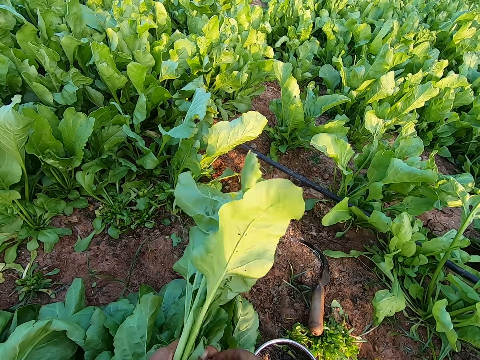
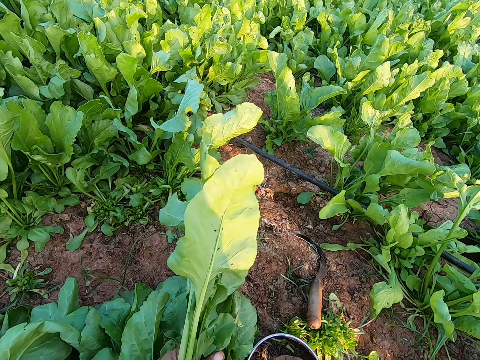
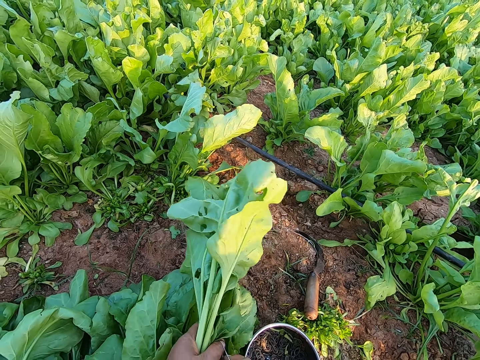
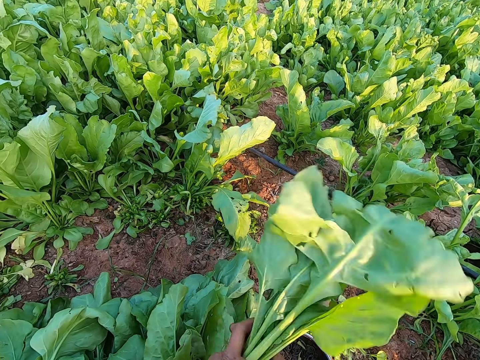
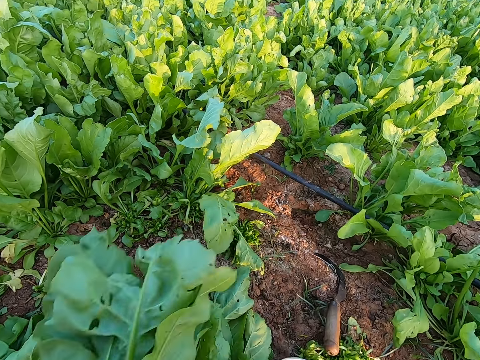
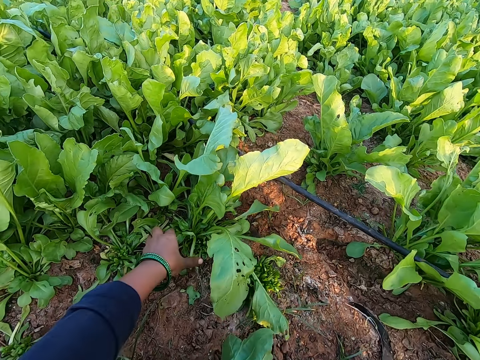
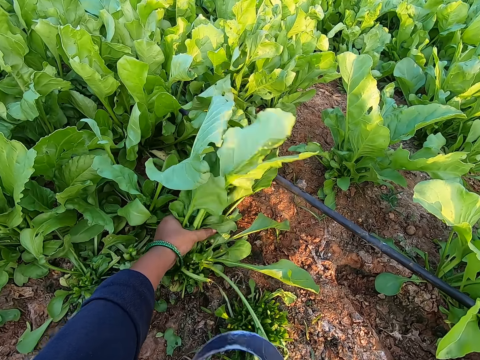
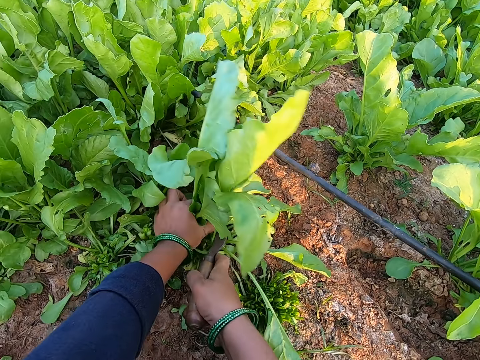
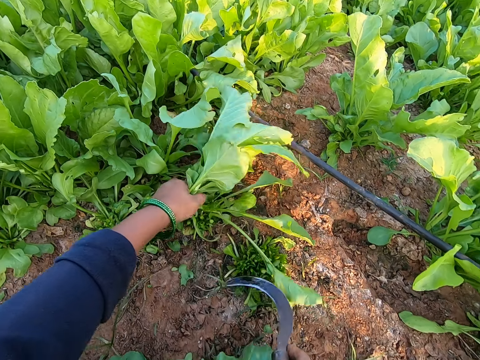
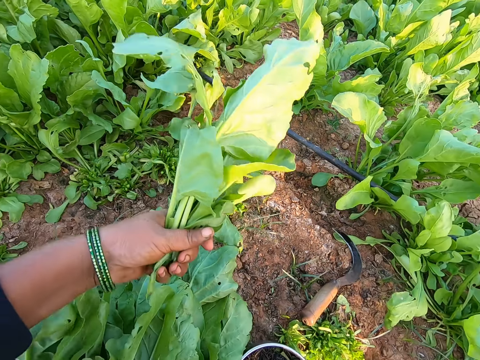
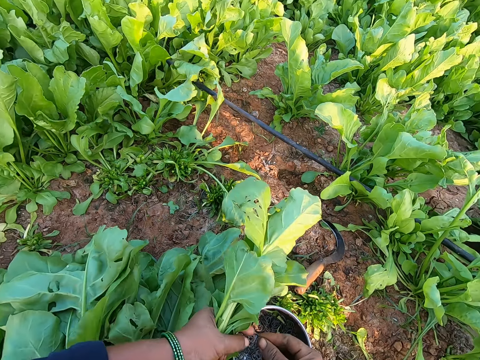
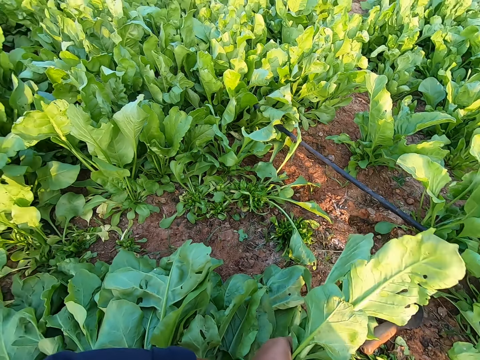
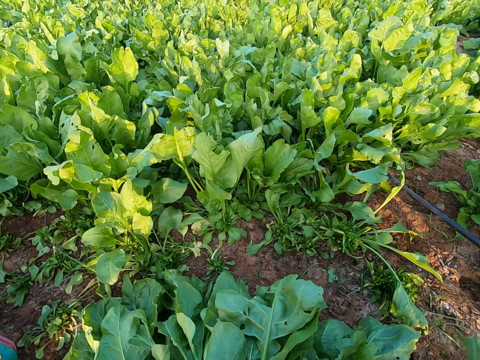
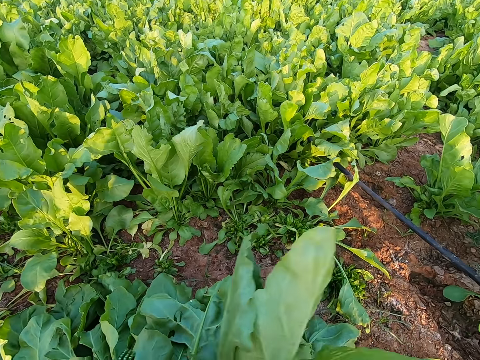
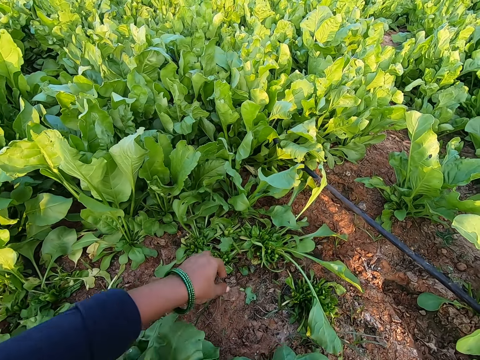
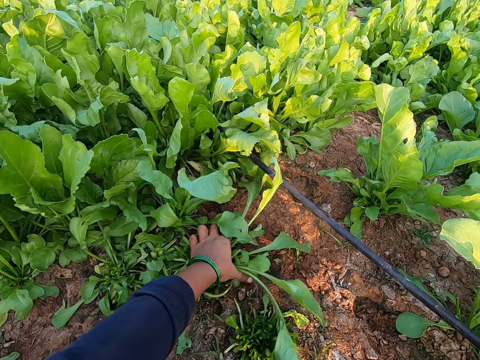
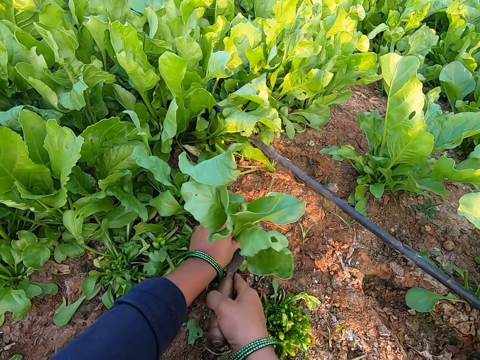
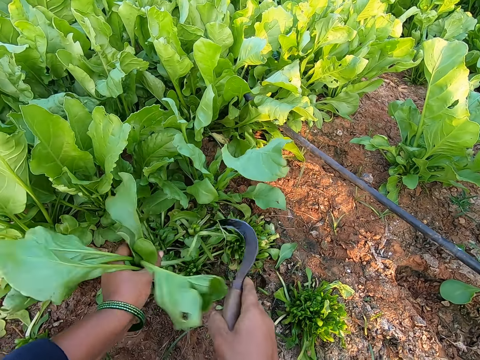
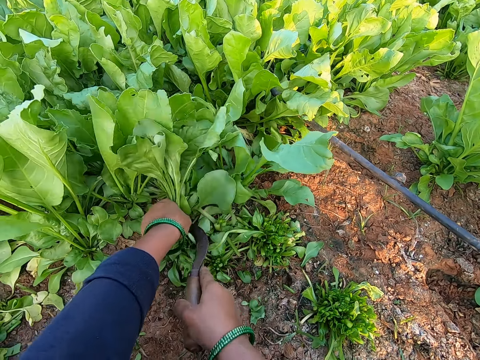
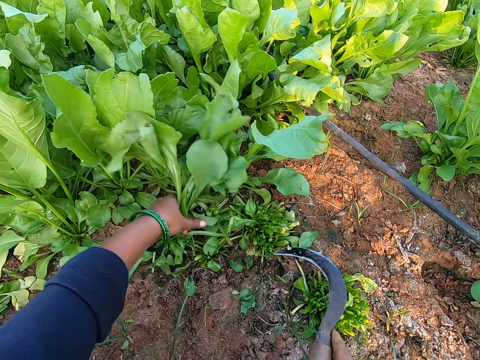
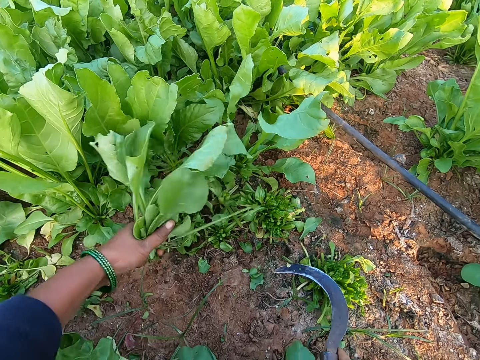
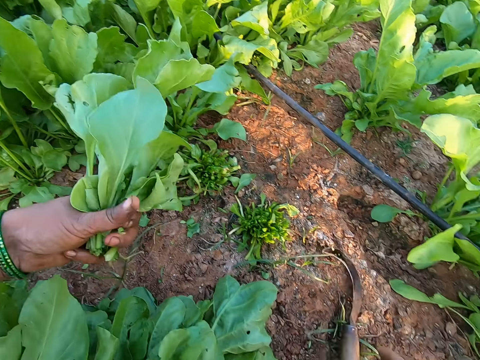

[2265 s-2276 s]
The camera wearer picks a band from the bowl with her right hand. She binds the lettuce plant or kale with the band in her right hand. She drops the kale. She holds the lettuce plant with her left hand. She cuts the lettuce plant with the sickle in her right hand. She drops the sickle in her right hand on the ground. She picks the band from the bowl with her right hand. She binds the lettuce plant with the band in her right hand and holds the band with both hands. She drops the kale. She holds the lettuce plant with her left hand. She cuts the lettuce plant with the sickle in her right hand. She cuts the lettuce plant again. She uproots the lettuce plant from the ground with her left hand. She drops the sickle in her right hand on the ground.

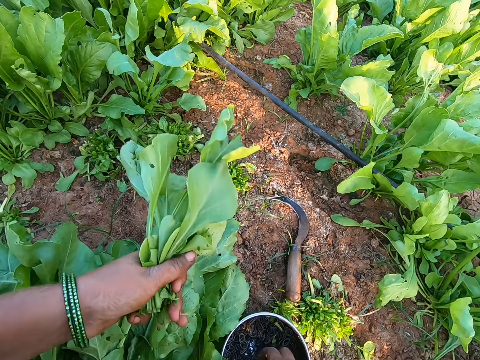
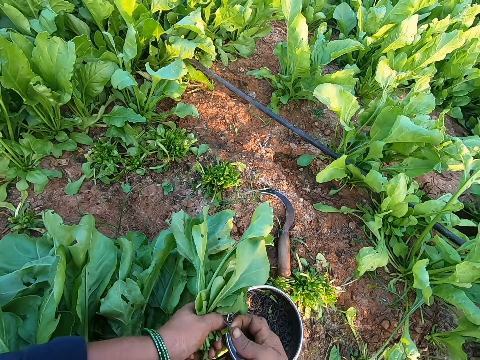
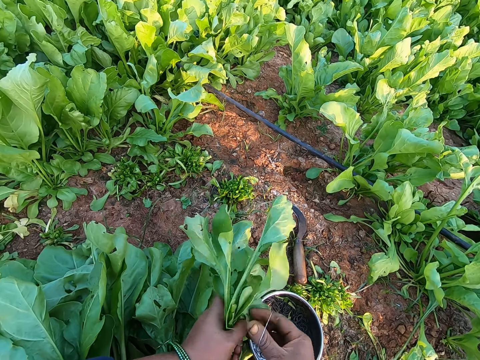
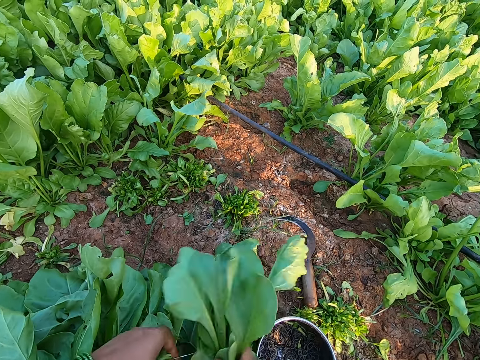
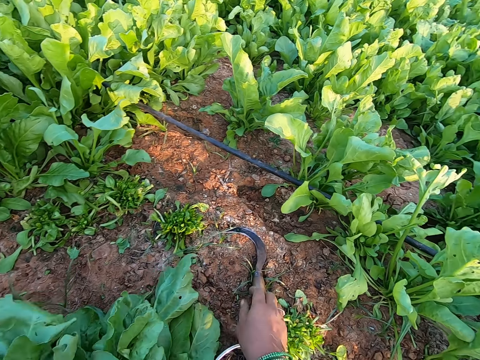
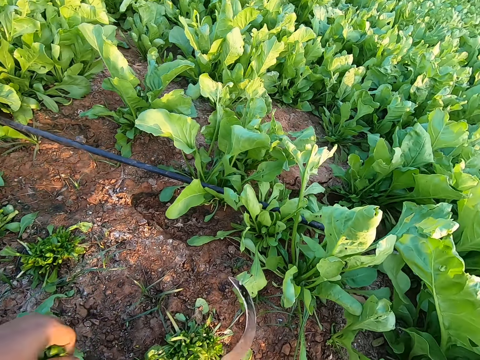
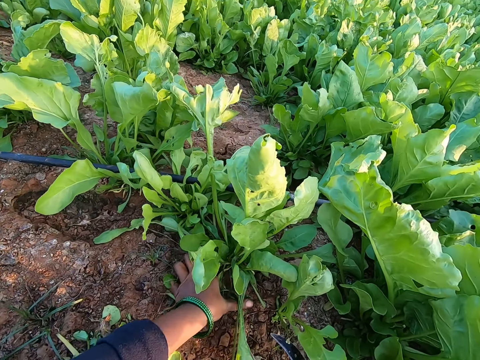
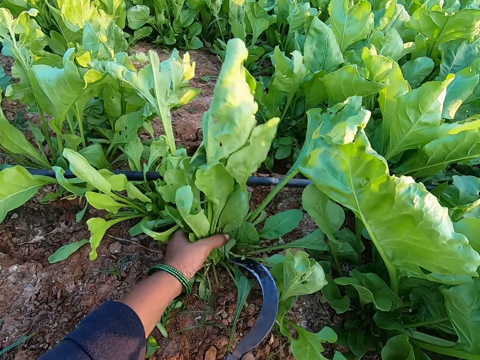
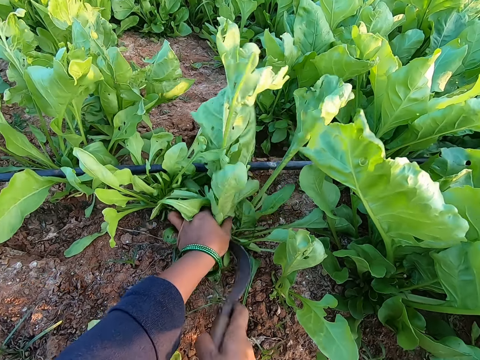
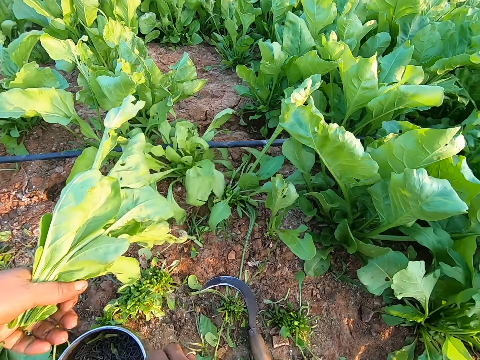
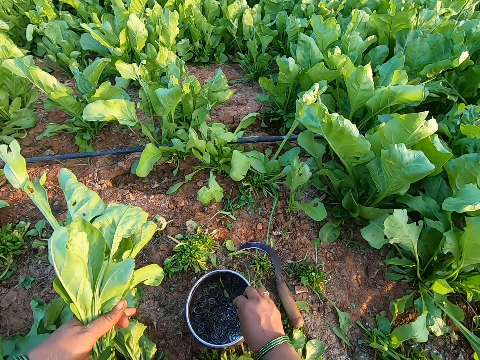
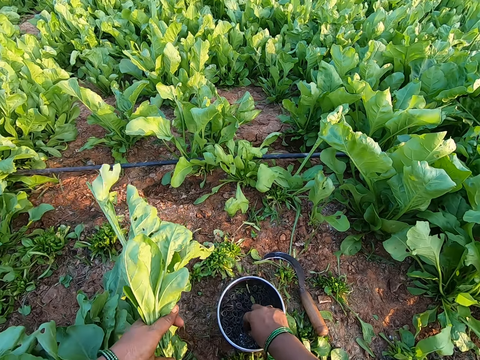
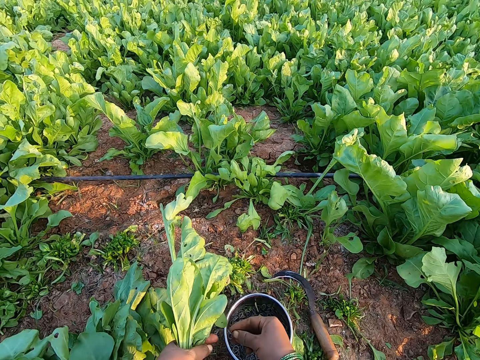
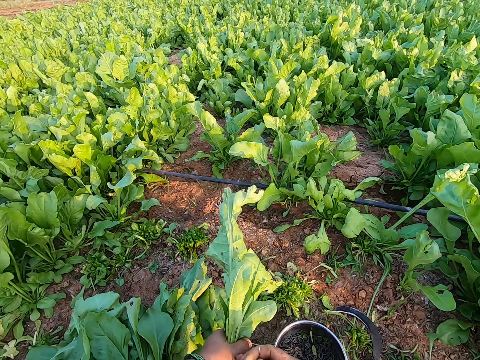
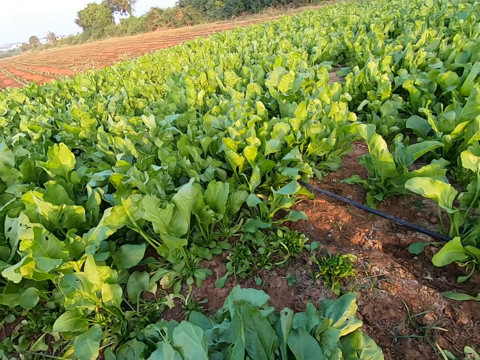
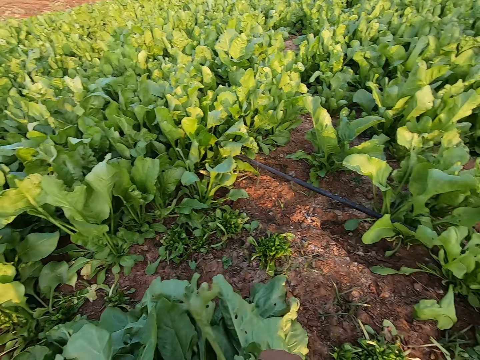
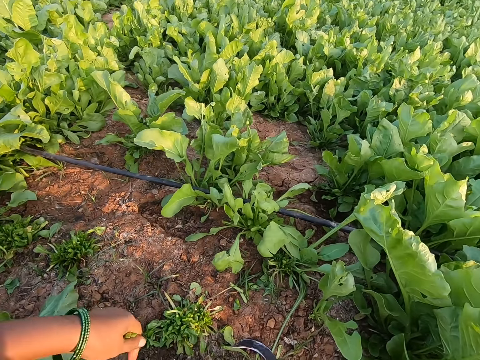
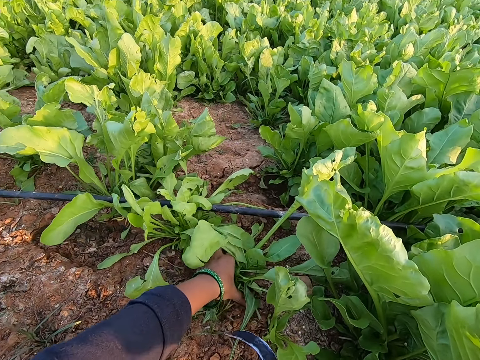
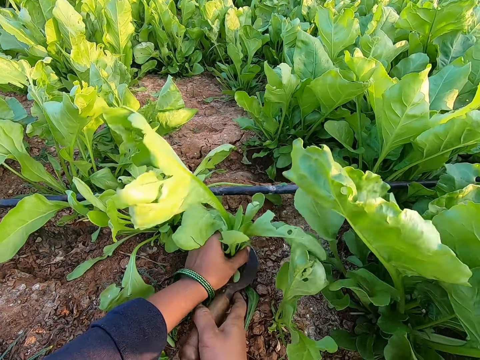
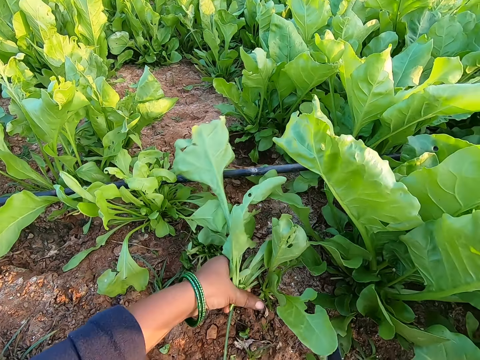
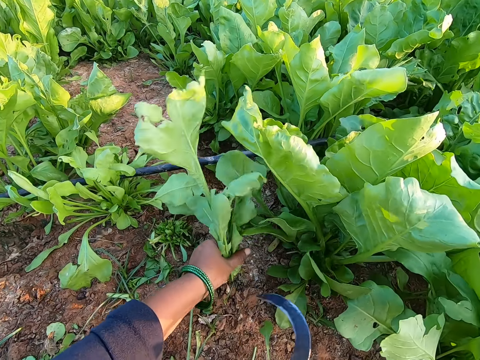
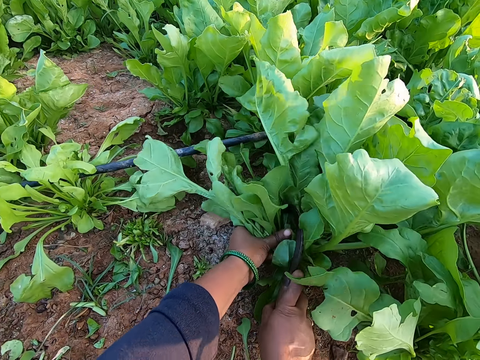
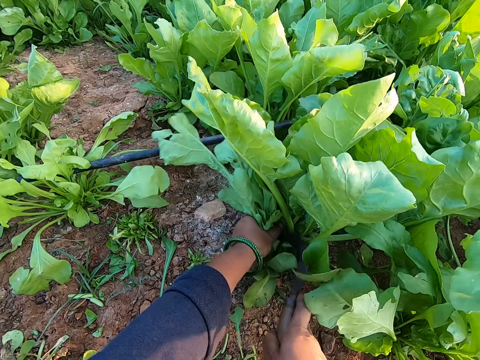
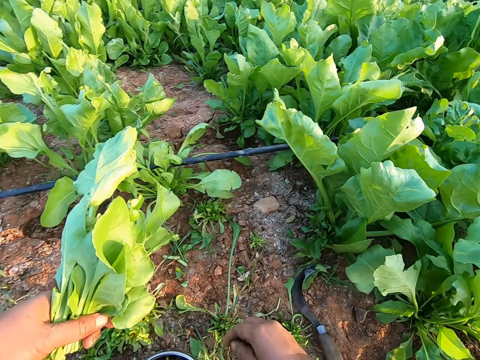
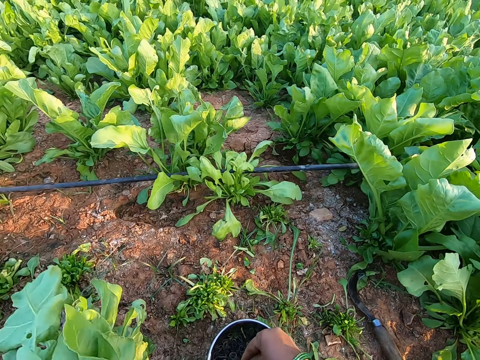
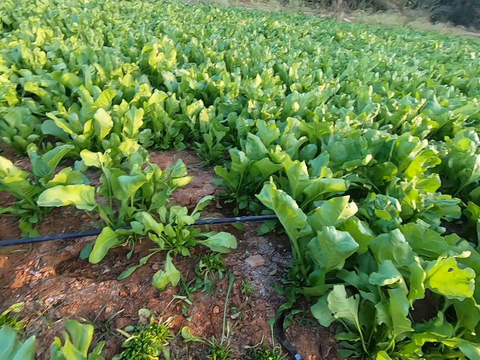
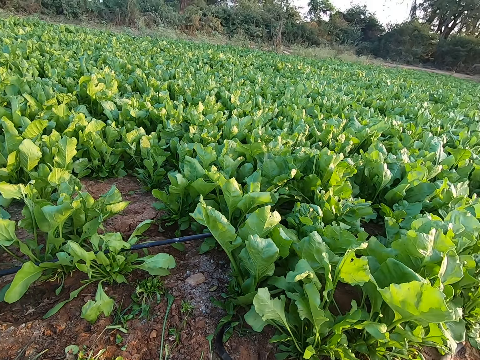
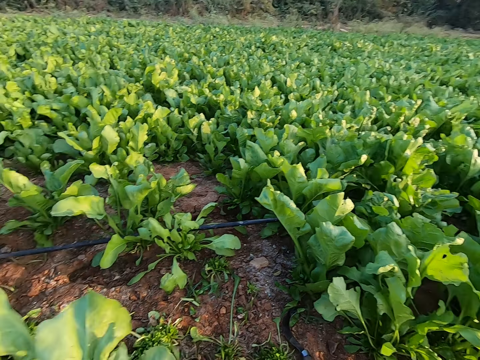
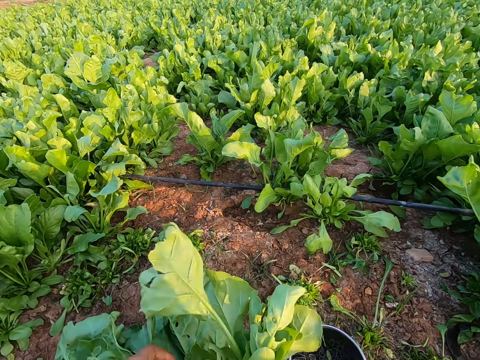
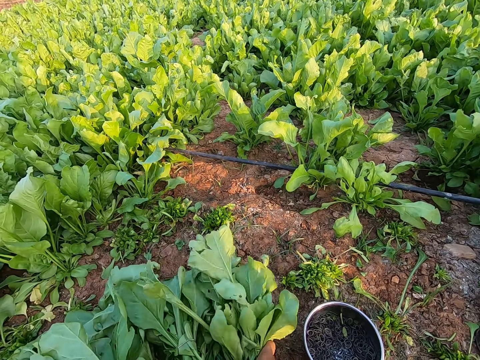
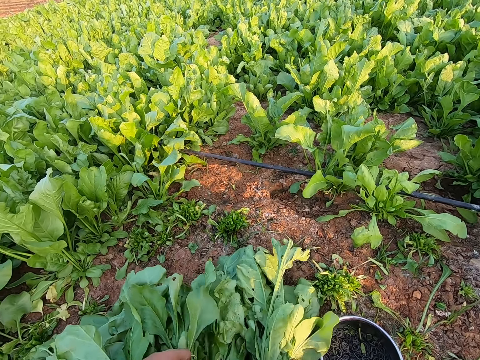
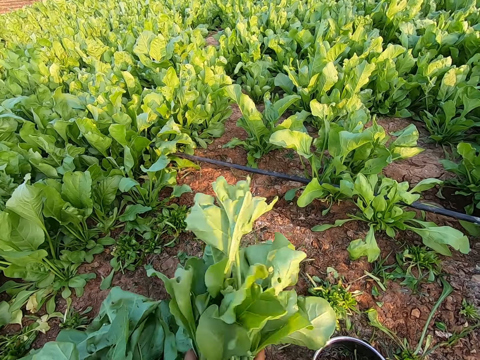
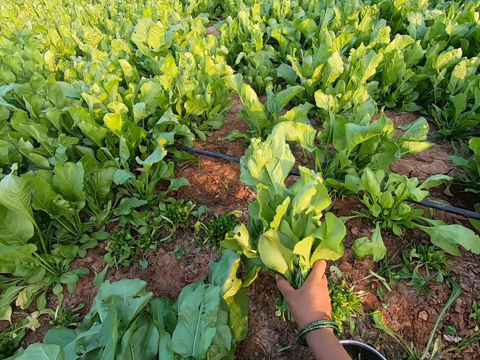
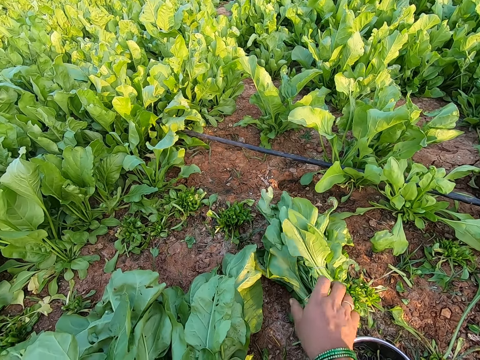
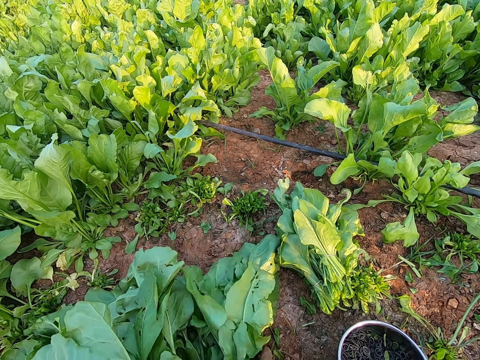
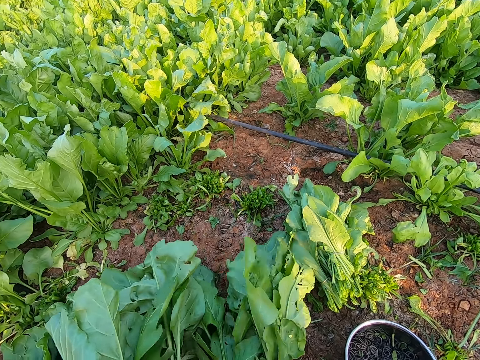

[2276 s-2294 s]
The camera wearer picks a band from the bowl with her right hand. She holds the band with both hands and binds the lettuce plant with the band in her right hand. She drops the lettuce plant in her right hand on the ground. She picks the sickle from the ground with her right hand. She holds the lettuce plant with her left hand. She cuts the lettuce plant with the sickle in her right hand. She drops the sickle in her right hand on the ground. She moves the bowl of bands on the ground with her right hand. She picks the band from the bowl with her right hand. She holds the band with both hands and binds the lettuce plant with the band in her right hand. She drops the lettuce plant in her right hand on the ground. She holds the lettuce plant with her left hand. She cuts the lettuce plant with the sickle in her right hand repeatedly. She drops the sickle in her right hand on the ground. She picks the band from the bowl with her right hand. She drops the lettuce plant in her right hand on the ground. She picks the lettuce plant with both hands. She holds the lettuce plant in her hands together. She drops the lettuce plant in her right hand on the ground. She packs a bunch of lettuce plant from the ground with both hands.
